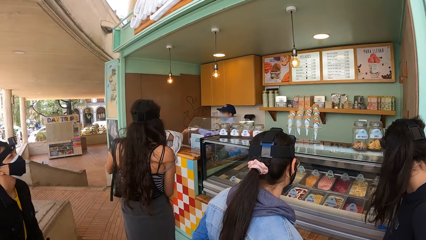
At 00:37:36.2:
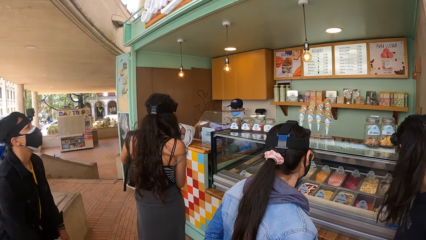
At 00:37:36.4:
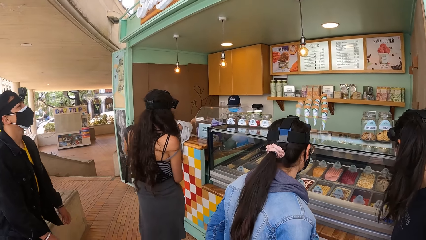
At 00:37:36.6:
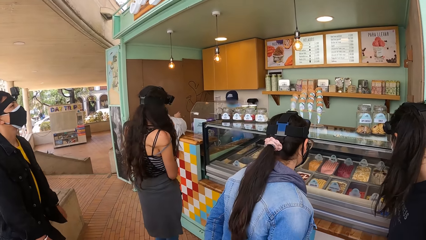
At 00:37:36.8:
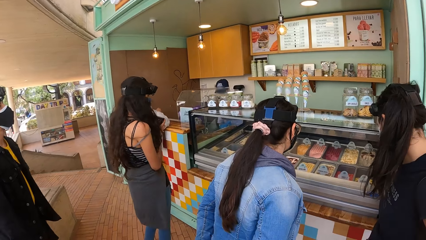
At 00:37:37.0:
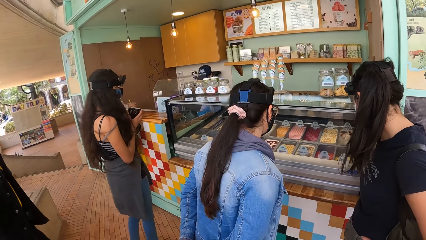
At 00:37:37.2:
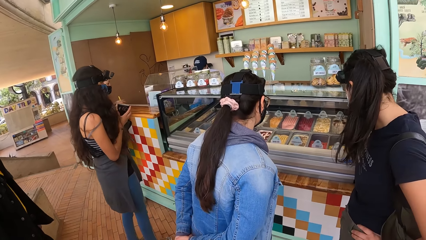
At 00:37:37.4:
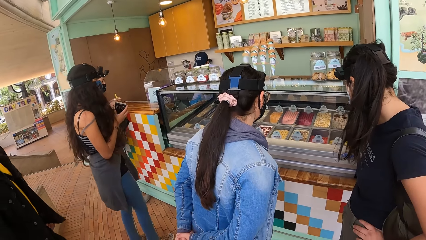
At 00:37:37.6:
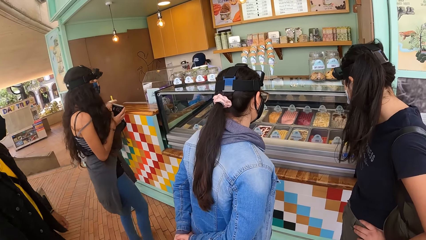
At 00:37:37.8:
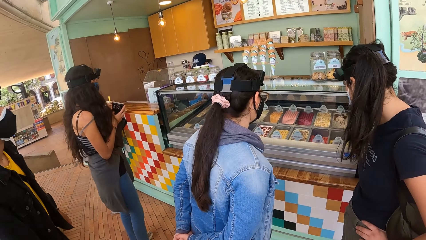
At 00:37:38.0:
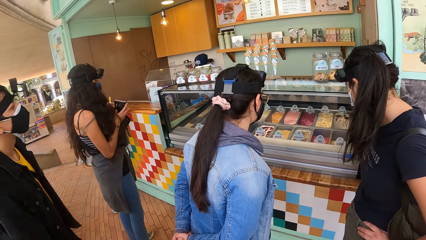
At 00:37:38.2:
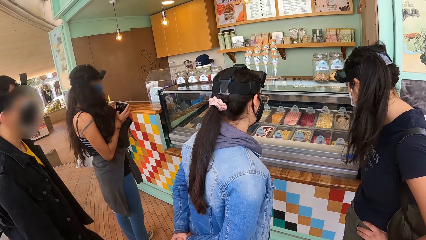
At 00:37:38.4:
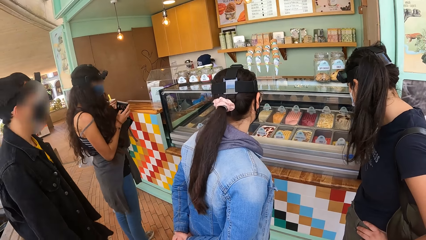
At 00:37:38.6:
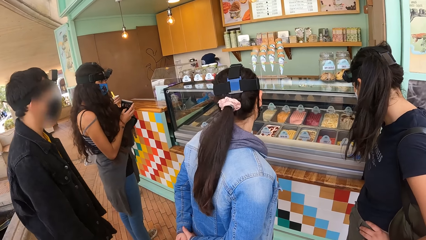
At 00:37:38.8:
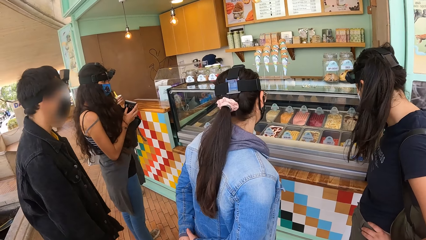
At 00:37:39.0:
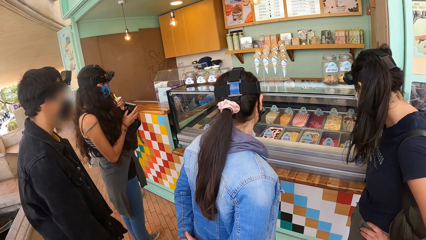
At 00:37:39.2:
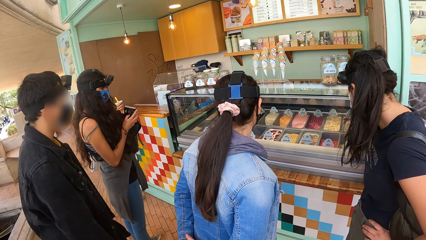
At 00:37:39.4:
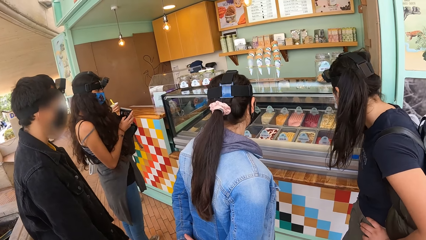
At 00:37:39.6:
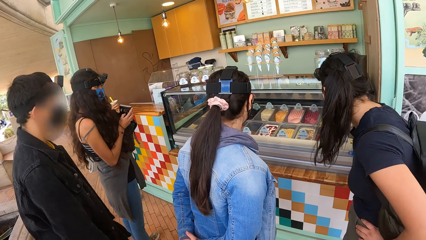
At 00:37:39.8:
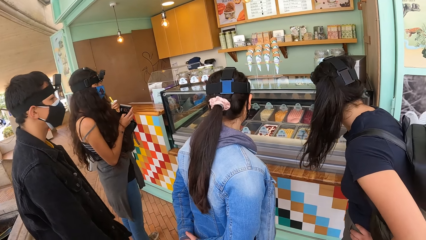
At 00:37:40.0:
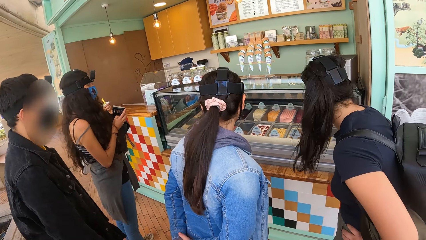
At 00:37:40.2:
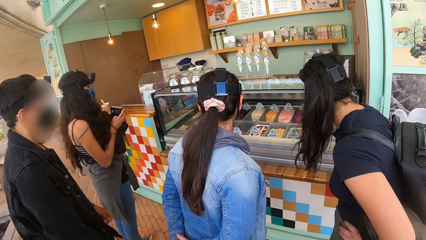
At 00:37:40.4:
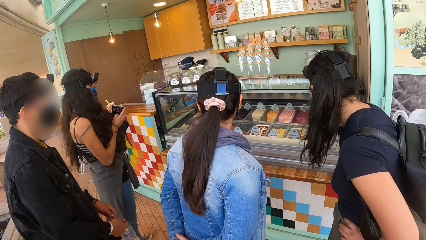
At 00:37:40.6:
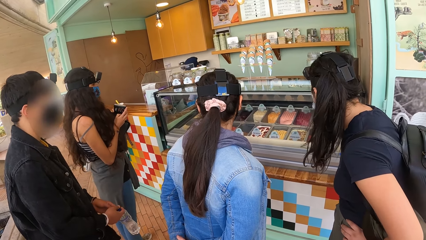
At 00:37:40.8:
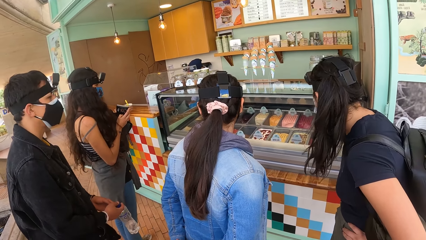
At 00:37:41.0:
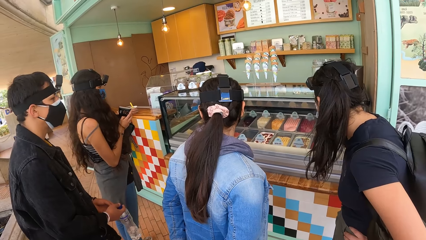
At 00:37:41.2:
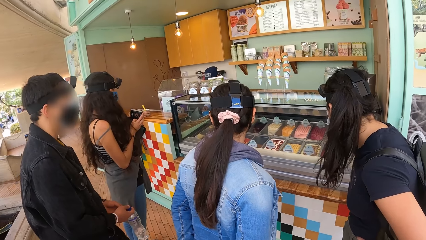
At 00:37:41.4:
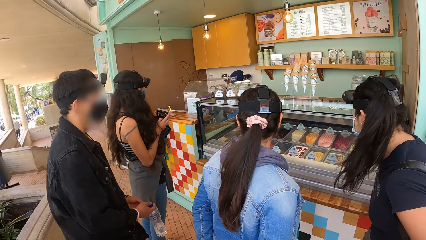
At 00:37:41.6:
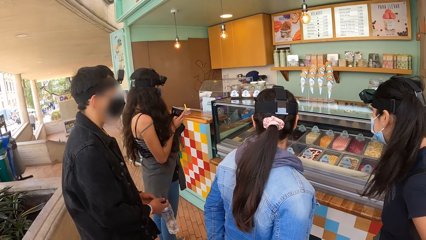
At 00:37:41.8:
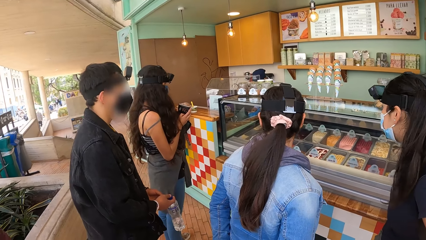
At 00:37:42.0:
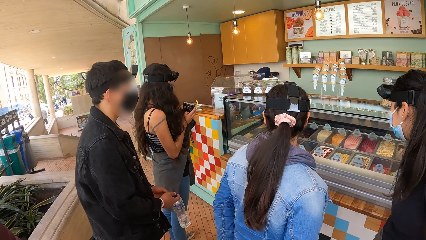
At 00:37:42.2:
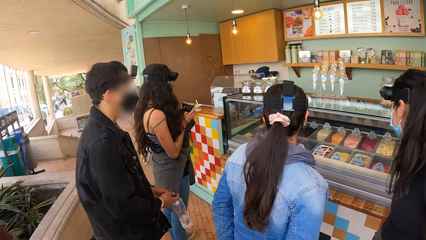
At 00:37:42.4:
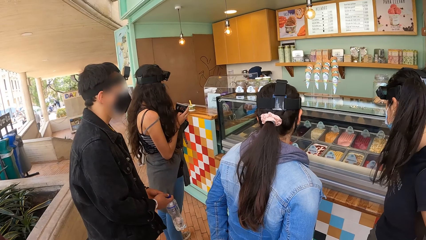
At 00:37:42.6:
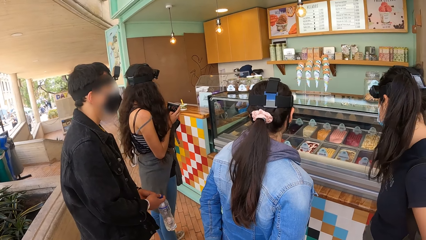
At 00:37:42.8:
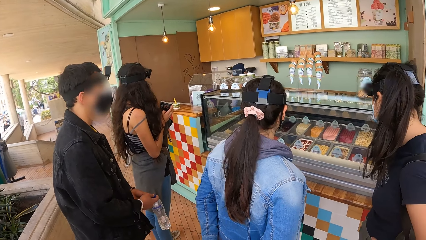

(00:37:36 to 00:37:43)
A man stands up. The man looks at the ice cream counter. The man moves closer to the ice cream counter. A woman looks at the ice cream counter.

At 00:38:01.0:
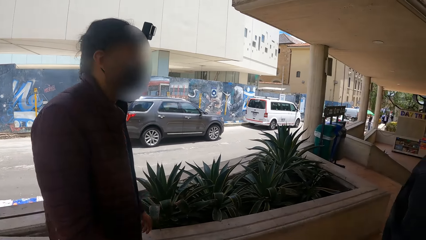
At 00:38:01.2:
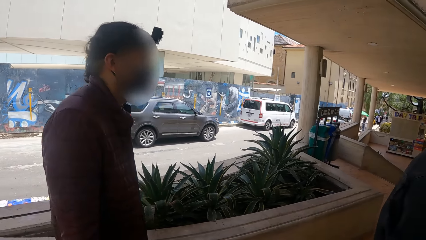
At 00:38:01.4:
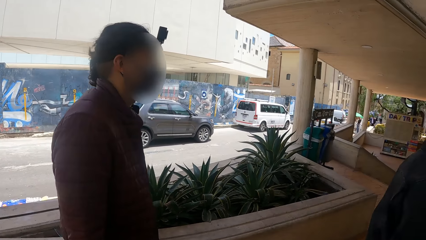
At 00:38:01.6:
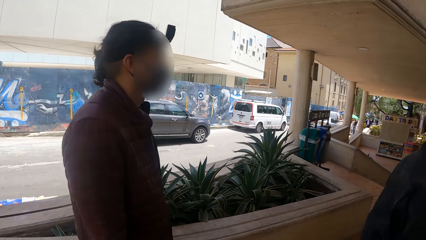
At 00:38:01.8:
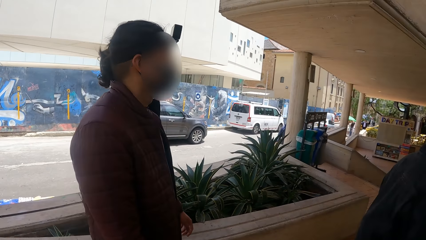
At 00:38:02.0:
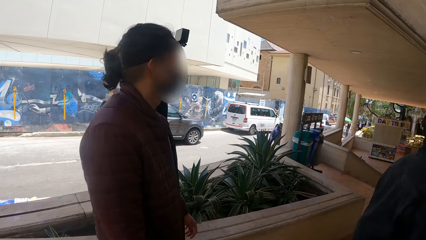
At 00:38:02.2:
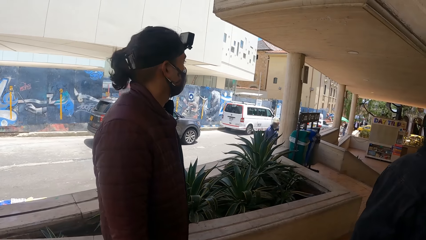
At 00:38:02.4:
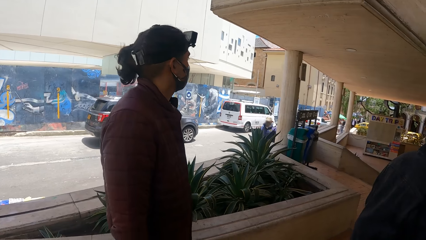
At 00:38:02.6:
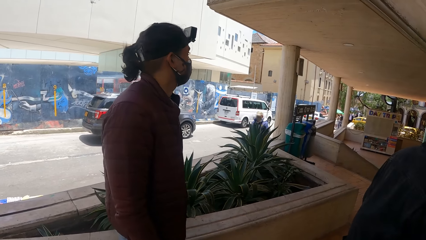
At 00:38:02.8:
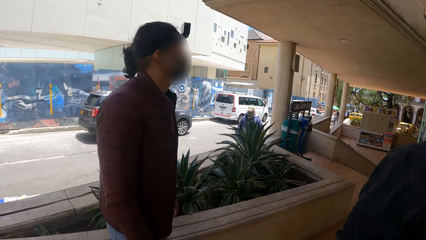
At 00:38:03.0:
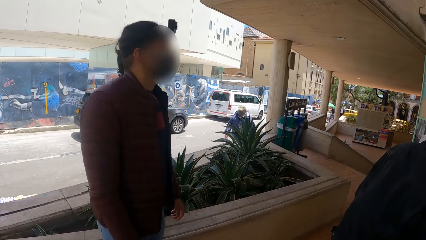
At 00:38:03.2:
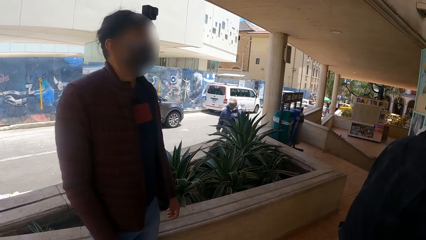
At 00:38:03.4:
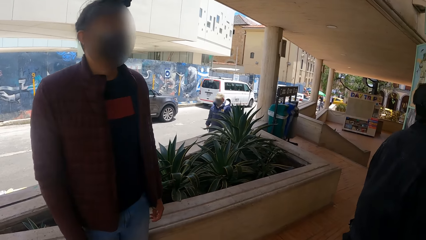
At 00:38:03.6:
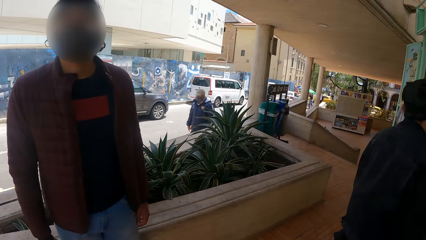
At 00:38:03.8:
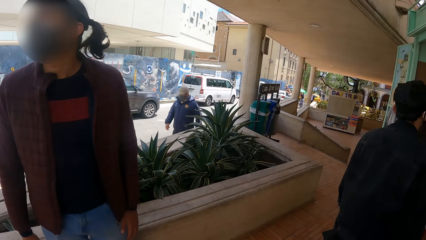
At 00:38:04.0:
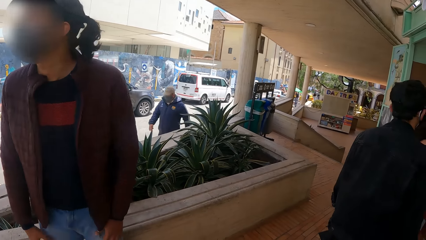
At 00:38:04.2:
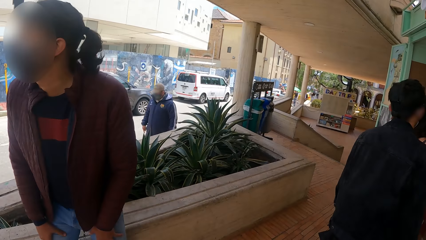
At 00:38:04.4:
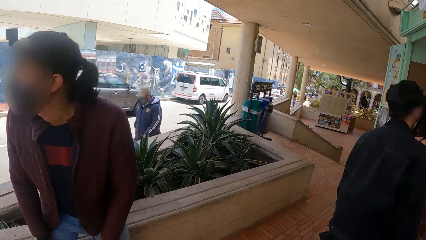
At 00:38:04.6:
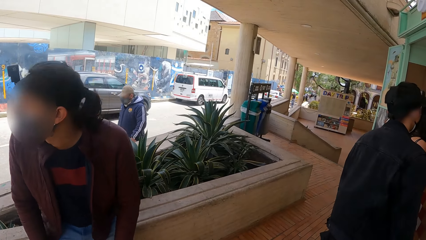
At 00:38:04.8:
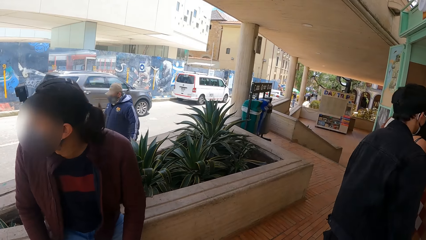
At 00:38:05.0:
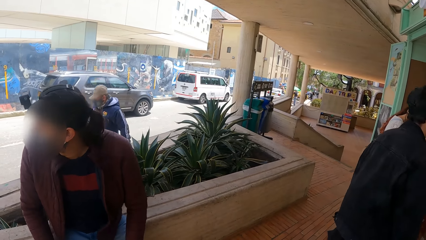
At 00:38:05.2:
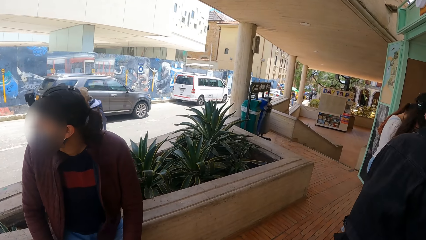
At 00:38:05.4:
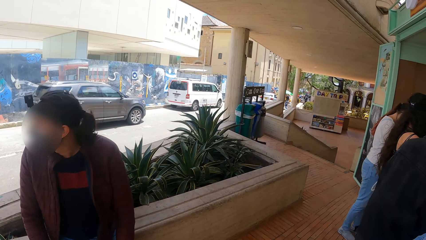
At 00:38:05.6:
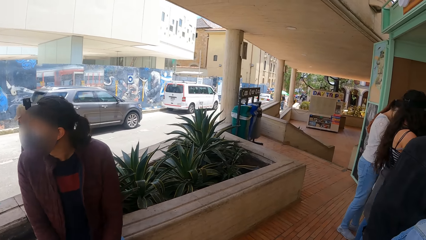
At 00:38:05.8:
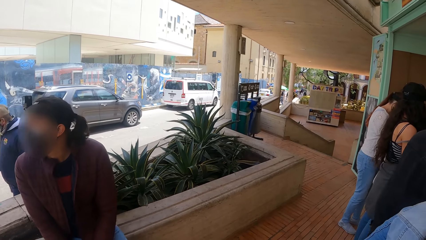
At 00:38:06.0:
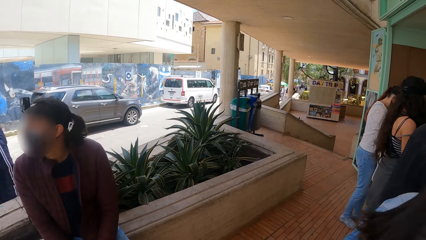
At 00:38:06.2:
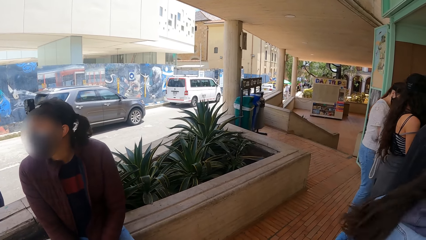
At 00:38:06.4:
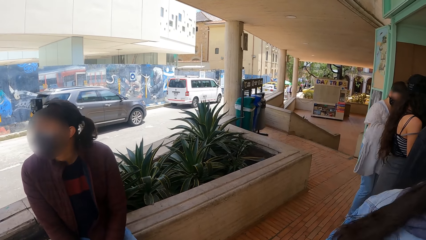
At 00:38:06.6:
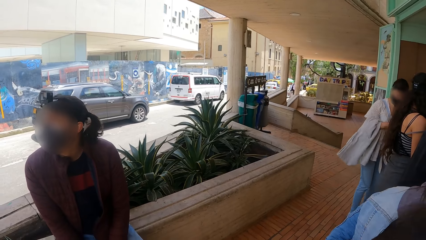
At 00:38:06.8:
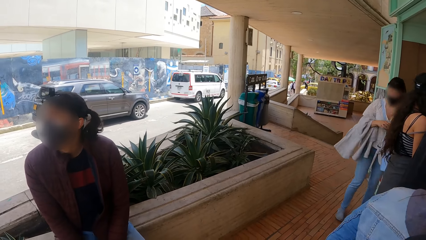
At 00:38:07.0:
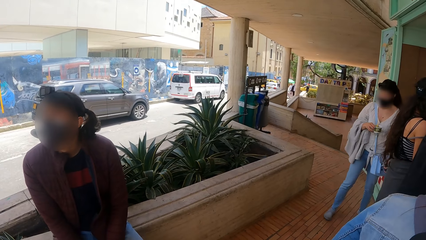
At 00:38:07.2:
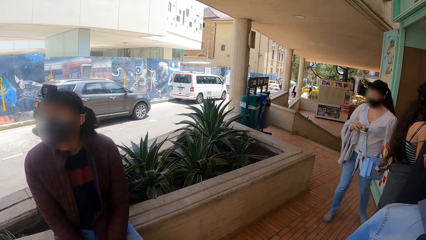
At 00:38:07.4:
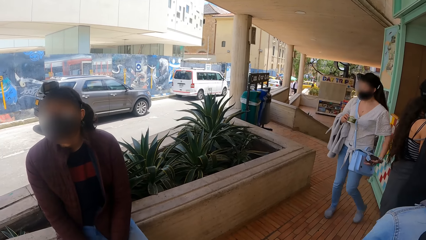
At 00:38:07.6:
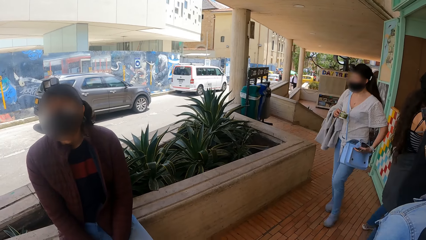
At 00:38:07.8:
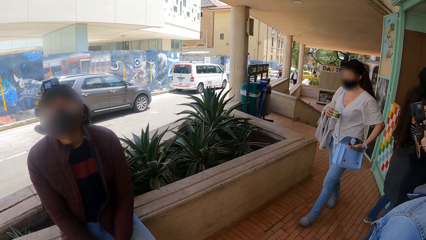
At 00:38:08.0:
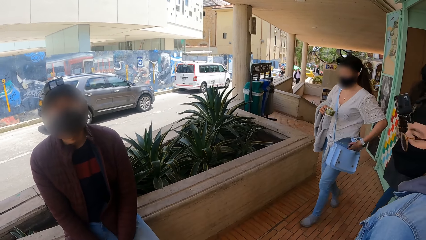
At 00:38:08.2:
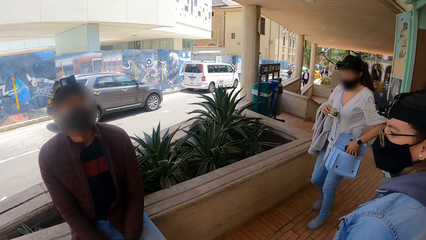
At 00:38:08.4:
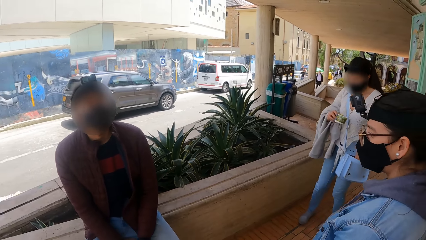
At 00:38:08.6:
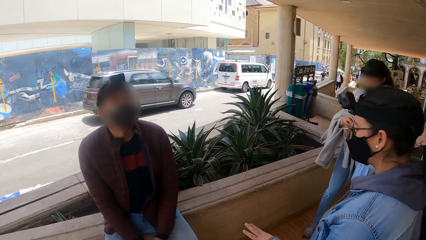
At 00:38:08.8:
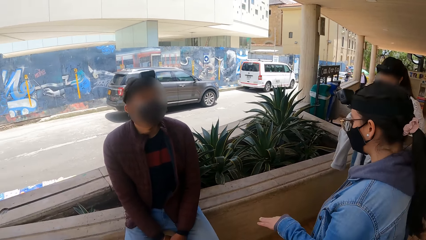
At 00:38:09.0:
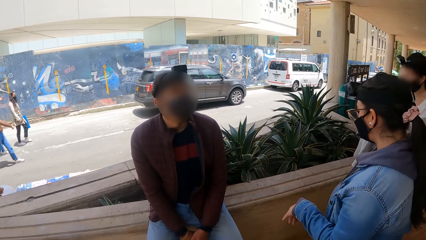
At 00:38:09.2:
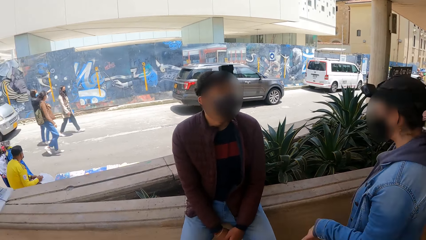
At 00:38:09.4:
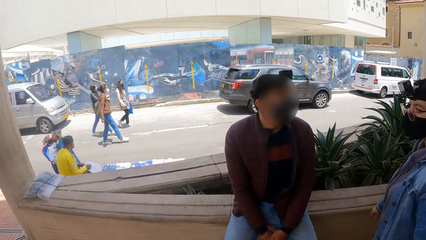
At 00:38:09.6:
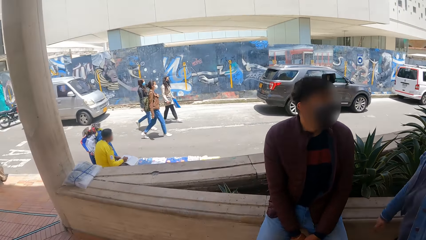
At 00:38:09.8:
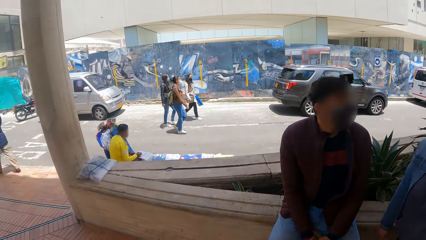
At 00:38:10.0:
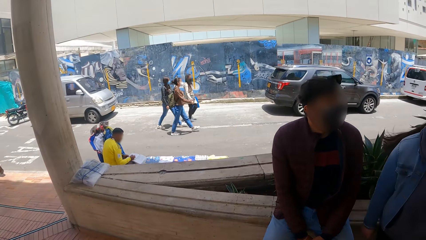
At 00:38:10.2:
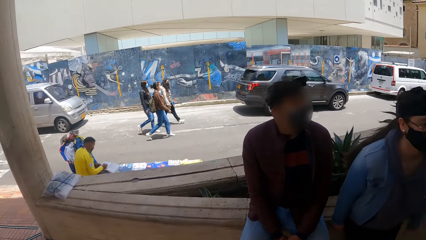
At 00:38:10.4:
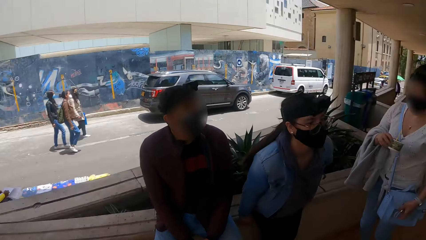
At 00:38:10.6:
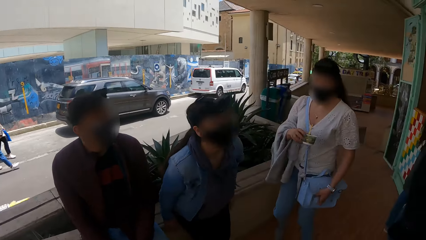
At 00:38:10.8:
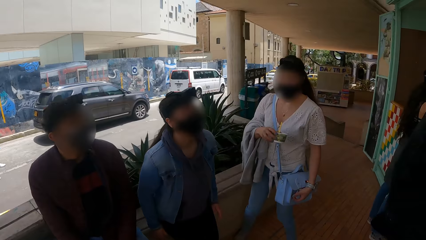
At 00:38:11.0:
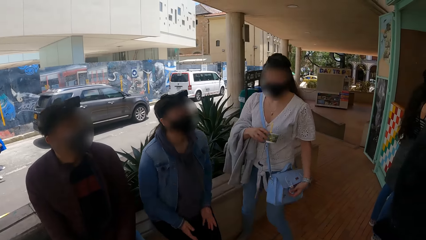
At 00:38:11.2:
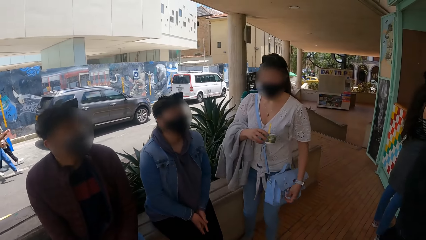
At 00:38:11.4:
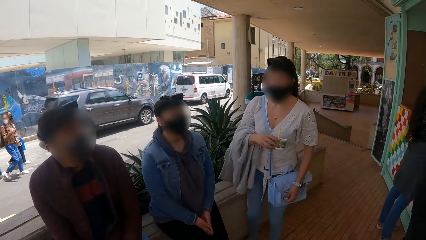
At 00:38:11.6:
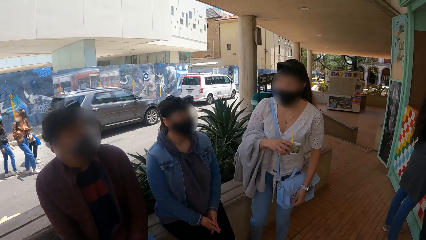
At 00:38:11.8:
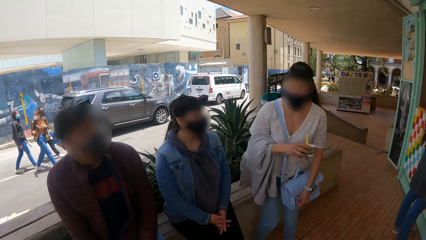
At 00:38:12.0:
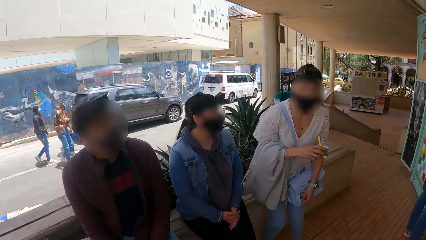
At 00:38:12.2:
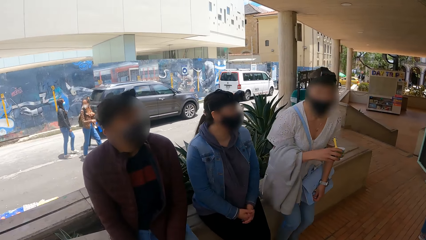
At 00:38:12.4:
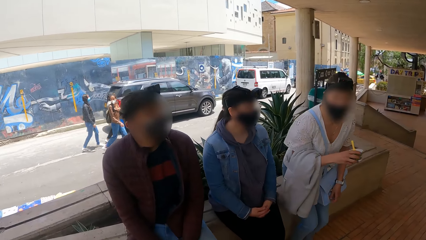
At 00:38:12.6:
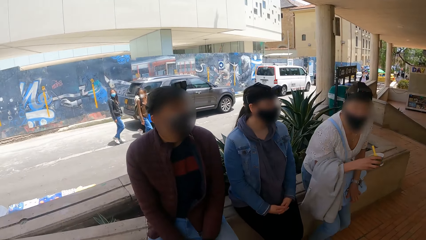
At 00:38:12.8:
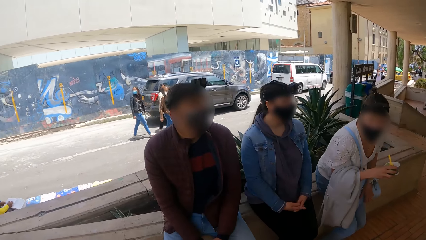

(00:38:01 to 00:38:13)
A man moves a little. The man sits down on a pavement. A woman holds ice cream with the right hand. Another woman walks towards the man. The other woman sits down.
